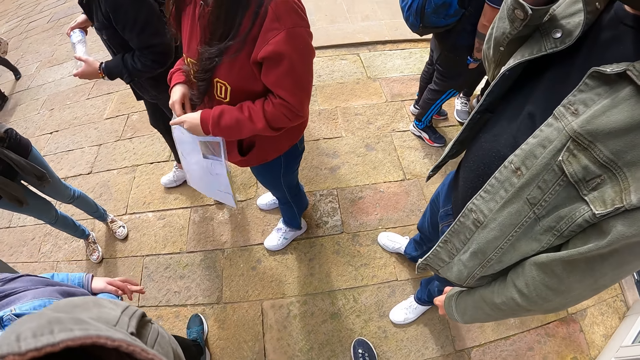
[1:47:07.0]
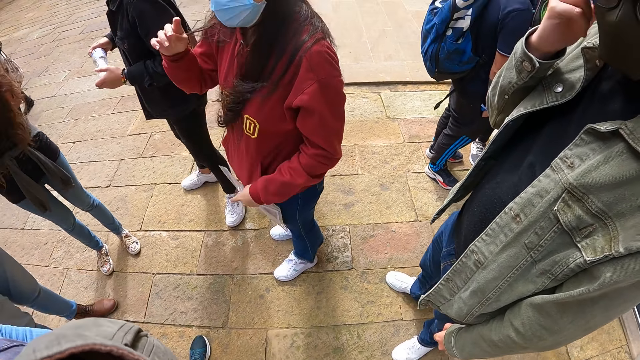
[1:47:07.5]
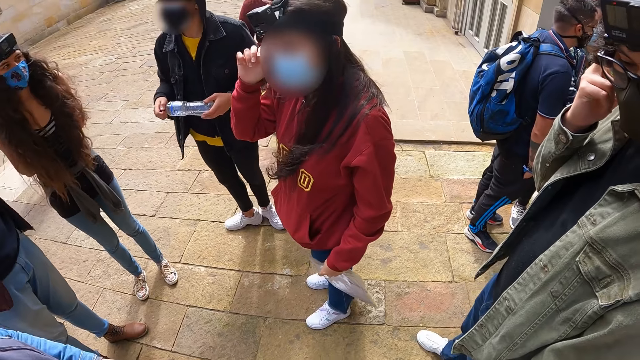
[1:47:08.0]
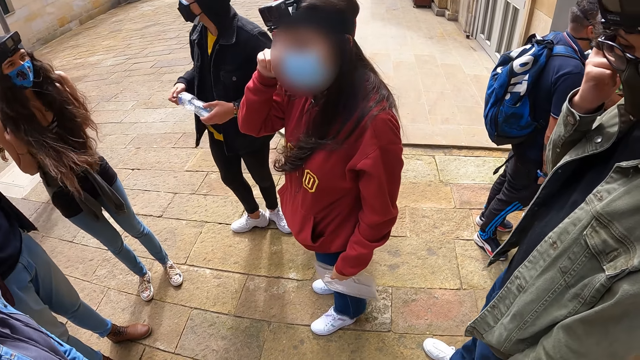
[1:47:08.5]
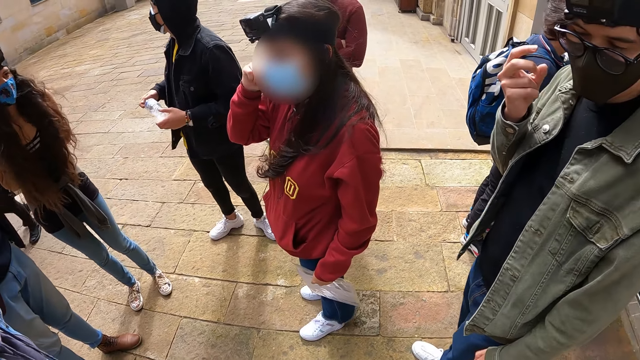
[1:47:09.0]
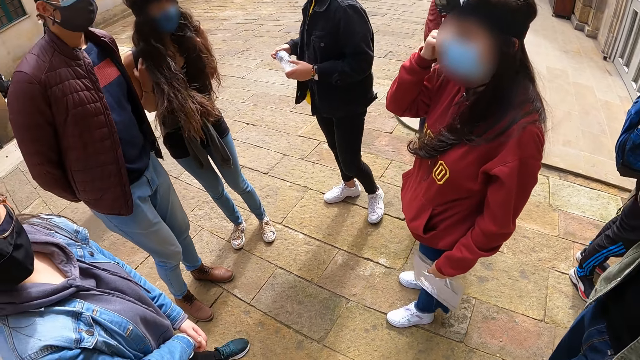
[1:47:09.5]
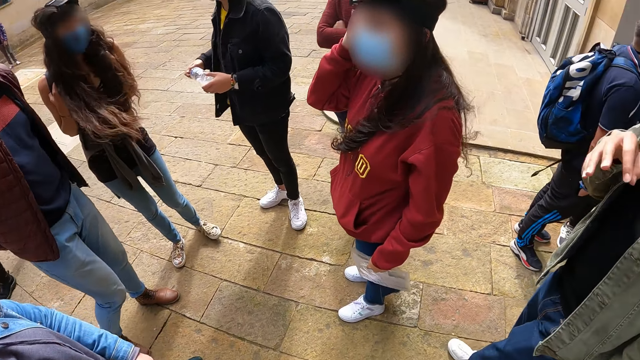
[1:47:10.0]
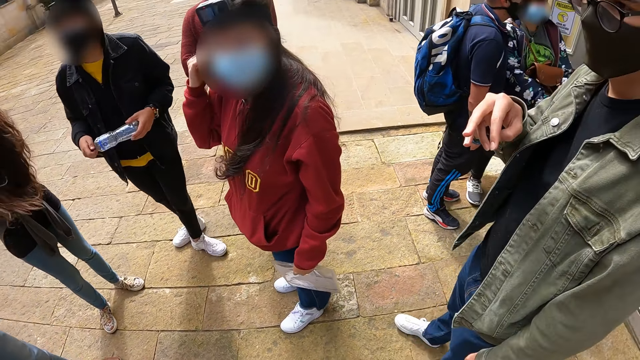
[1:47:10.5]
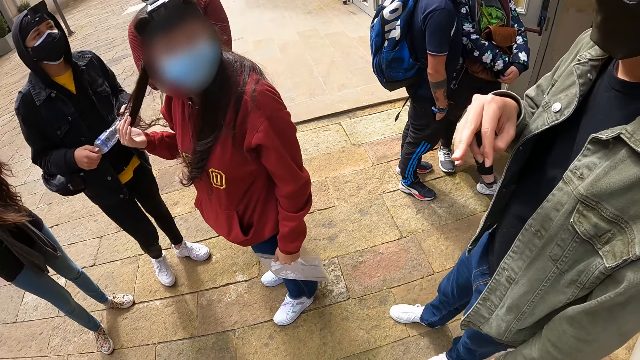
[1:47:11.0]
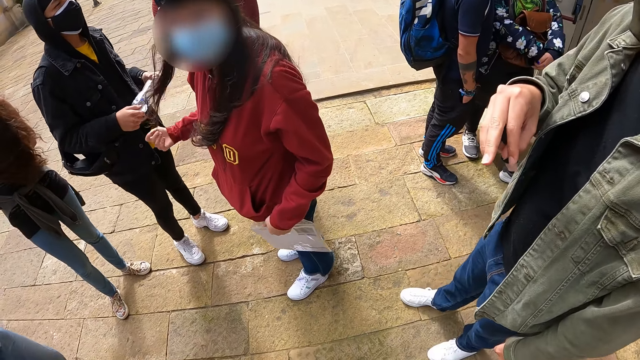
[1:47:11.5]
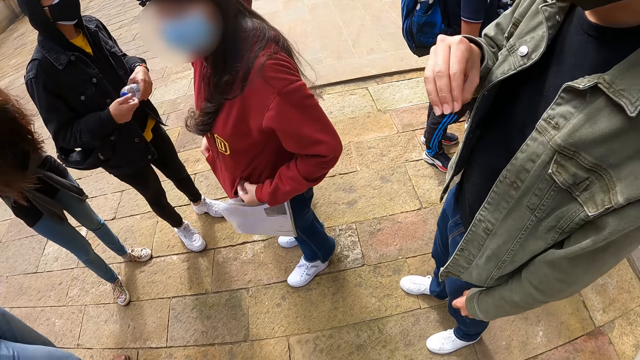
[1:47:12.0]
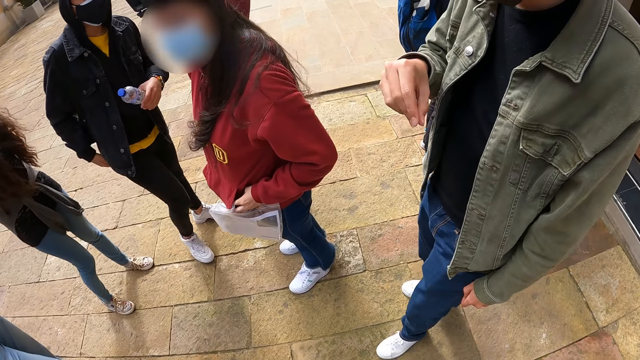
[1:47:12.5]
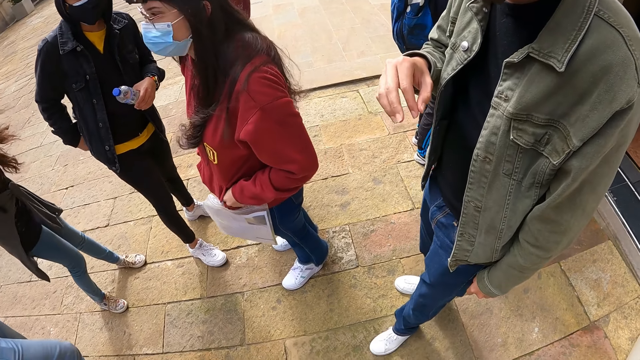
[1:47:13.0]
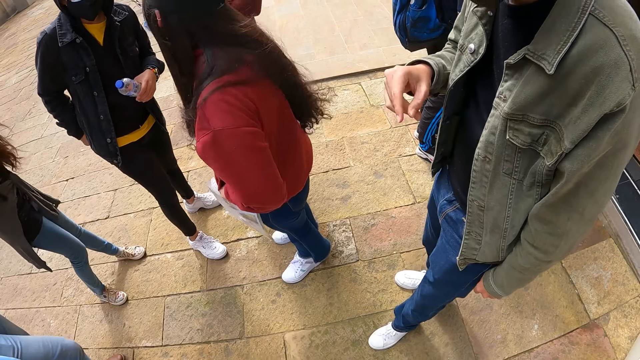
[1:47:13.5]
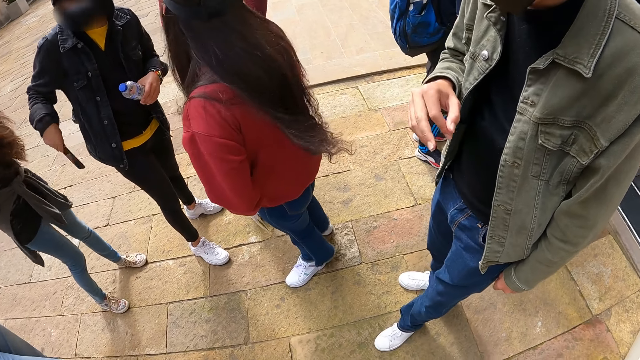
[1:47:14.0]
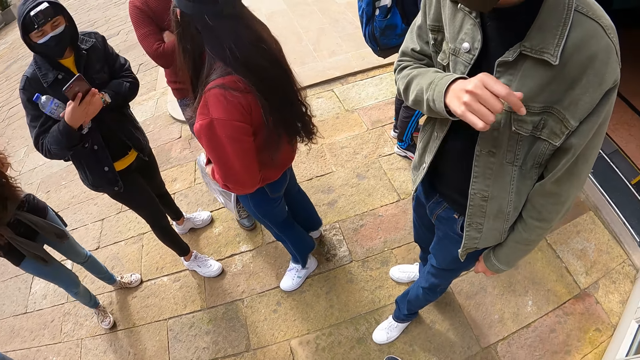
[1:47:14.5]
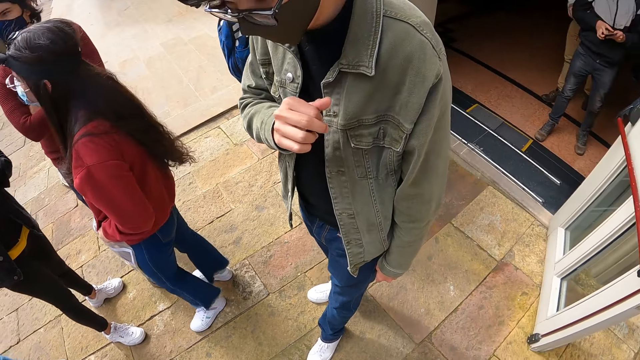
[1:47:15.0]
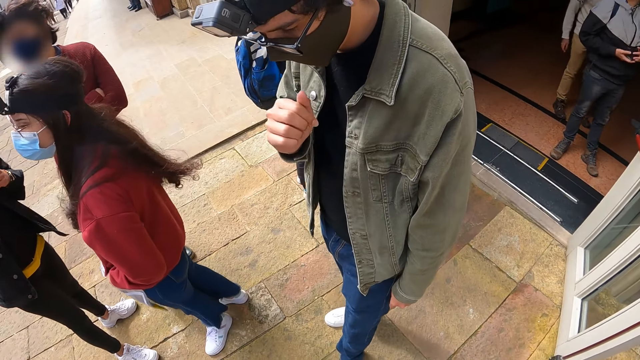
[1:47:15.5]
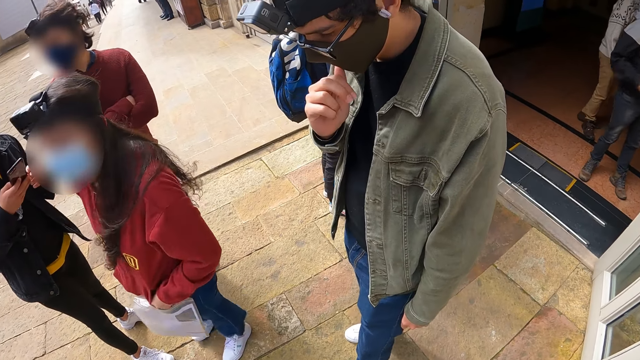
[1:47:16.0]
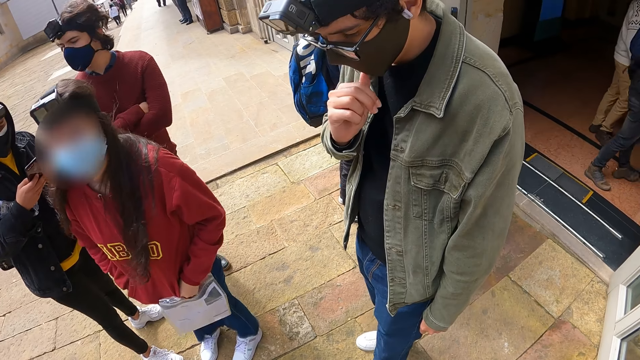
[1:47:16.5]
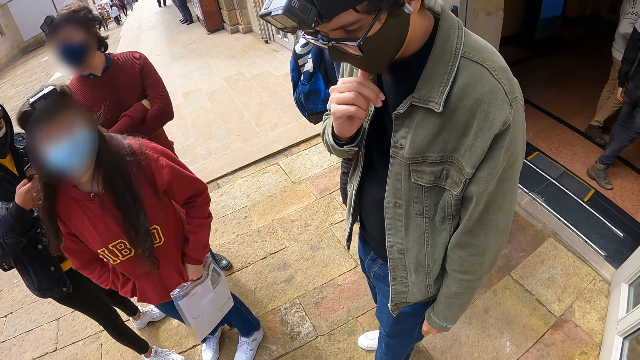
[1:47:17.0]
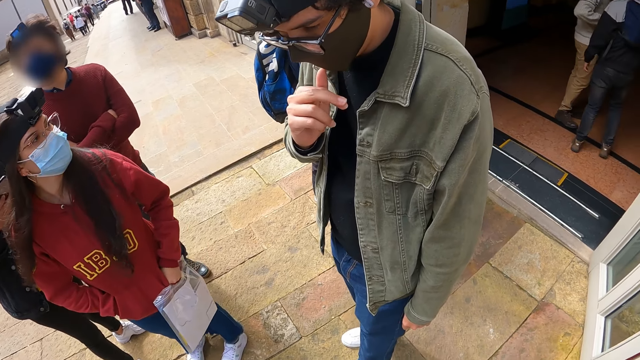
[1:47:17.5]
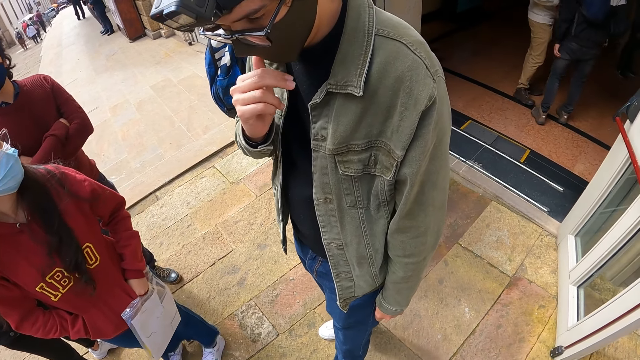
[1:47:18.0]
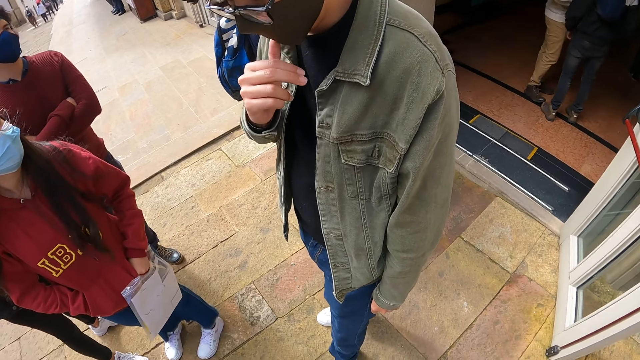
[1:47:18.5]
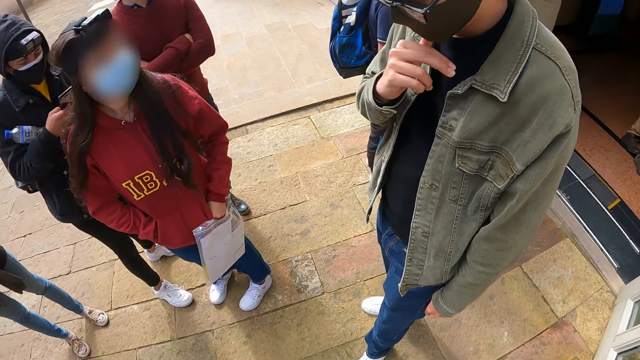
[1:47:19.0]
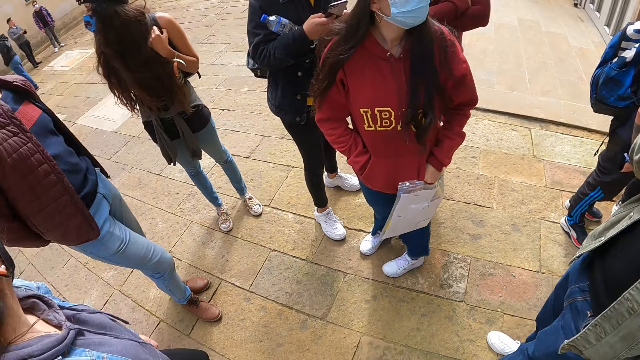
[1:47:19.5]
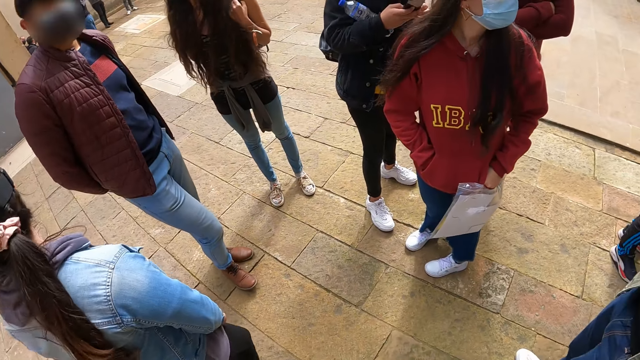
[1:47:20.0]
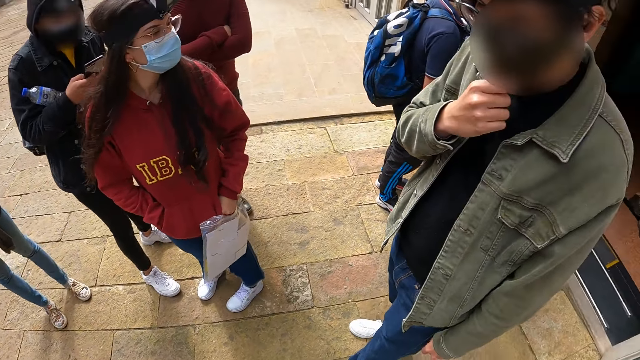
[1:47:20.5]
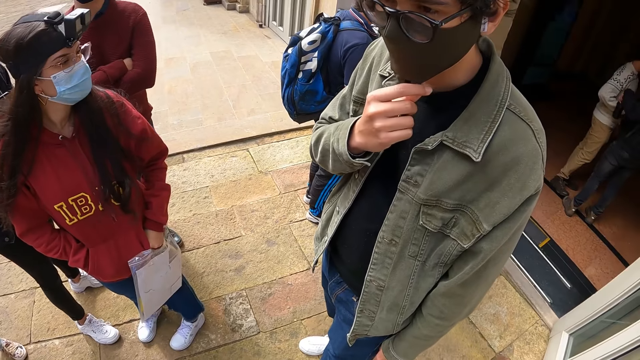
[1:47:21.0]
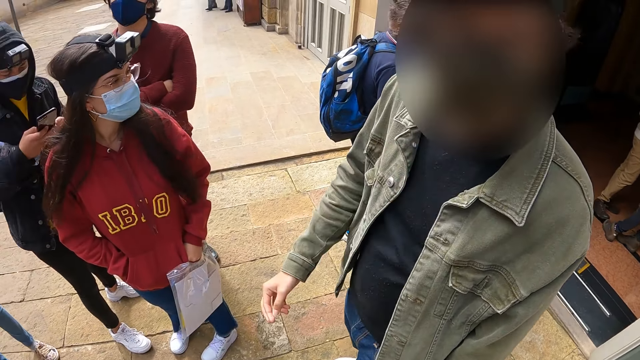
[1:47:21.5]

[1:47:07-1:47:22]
The camera wearer looks around. A woman touches the hair. The camera wearer looks at a man. Another woman picks up the phone. The man touches the mask. The camera wearer looks around.

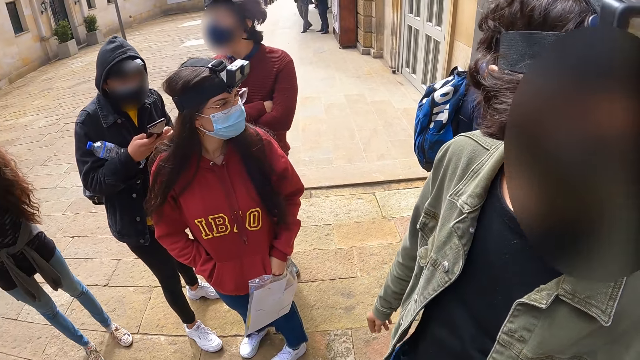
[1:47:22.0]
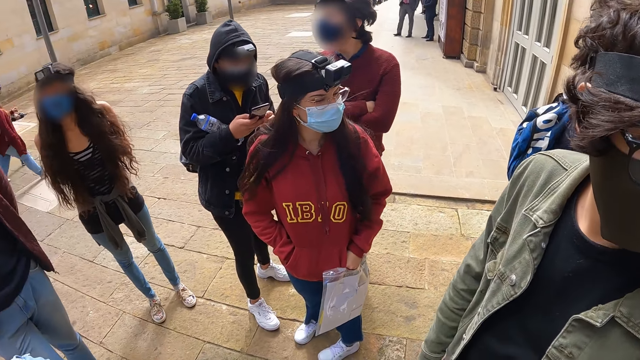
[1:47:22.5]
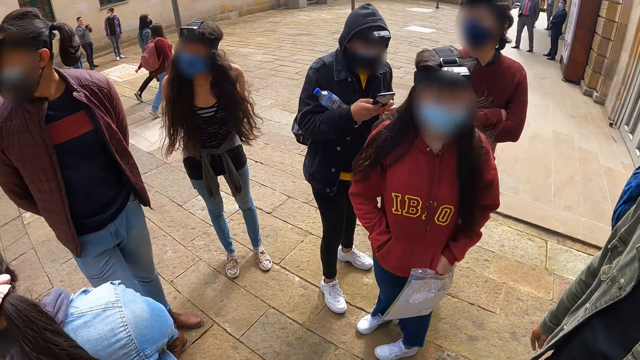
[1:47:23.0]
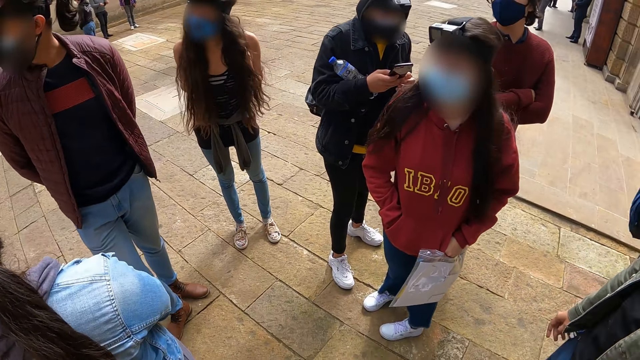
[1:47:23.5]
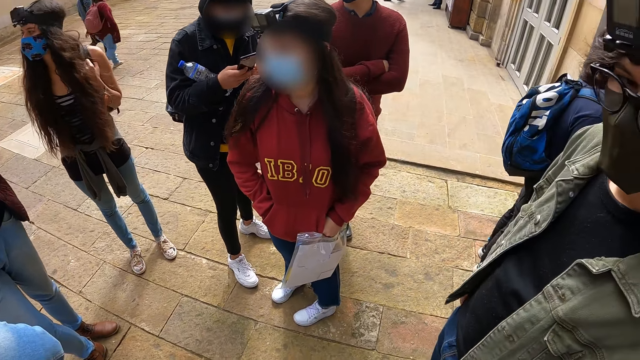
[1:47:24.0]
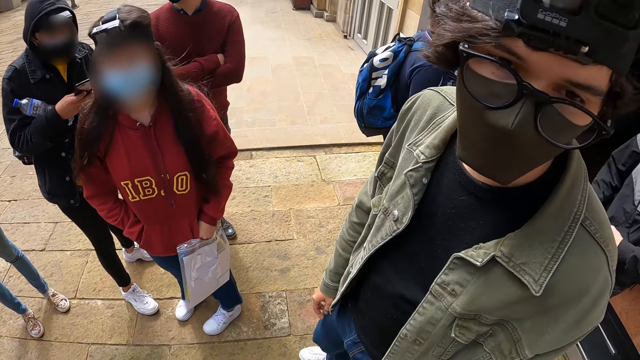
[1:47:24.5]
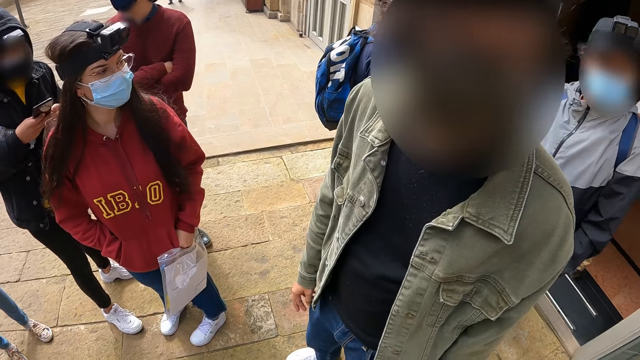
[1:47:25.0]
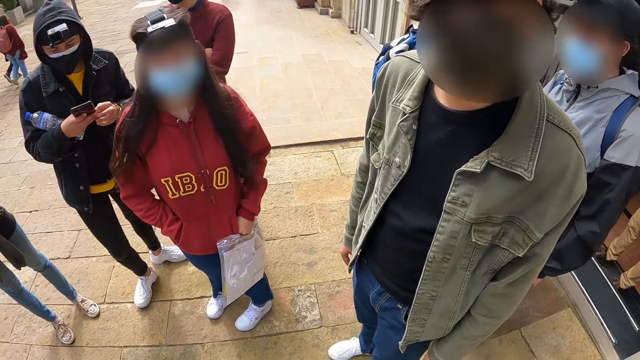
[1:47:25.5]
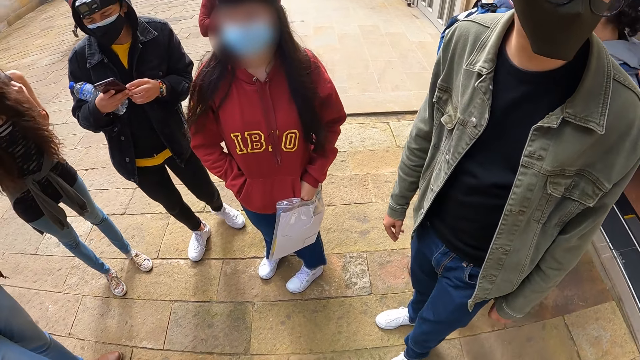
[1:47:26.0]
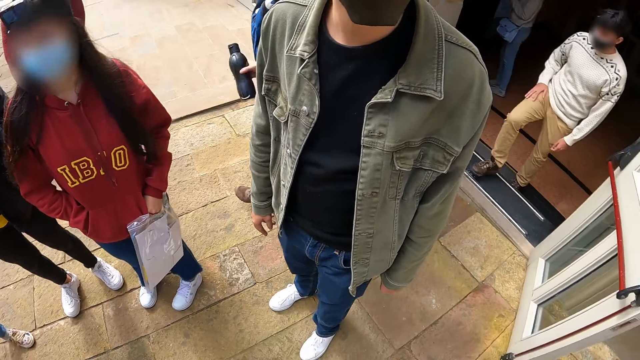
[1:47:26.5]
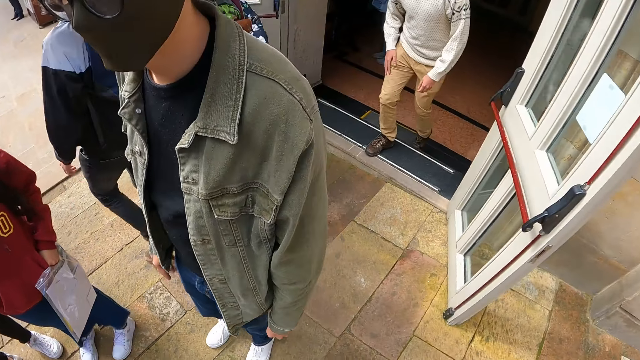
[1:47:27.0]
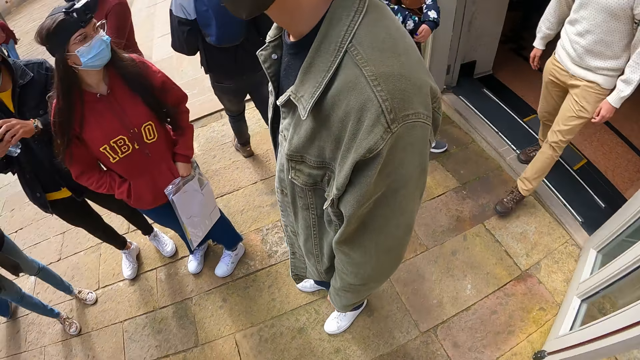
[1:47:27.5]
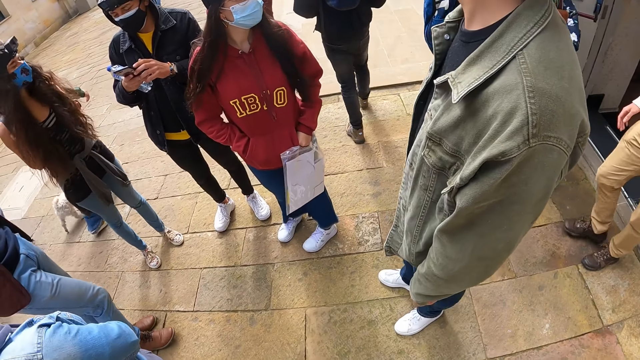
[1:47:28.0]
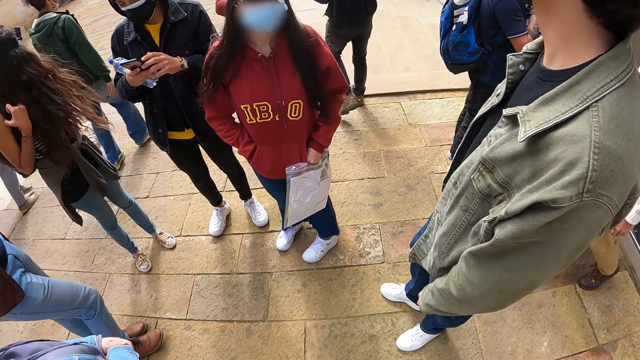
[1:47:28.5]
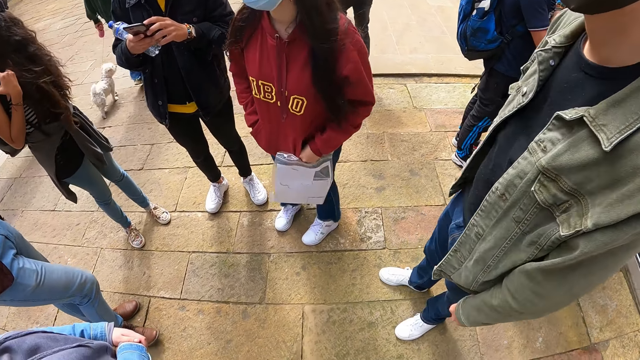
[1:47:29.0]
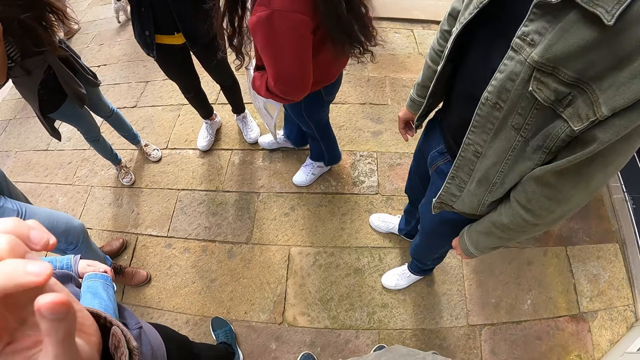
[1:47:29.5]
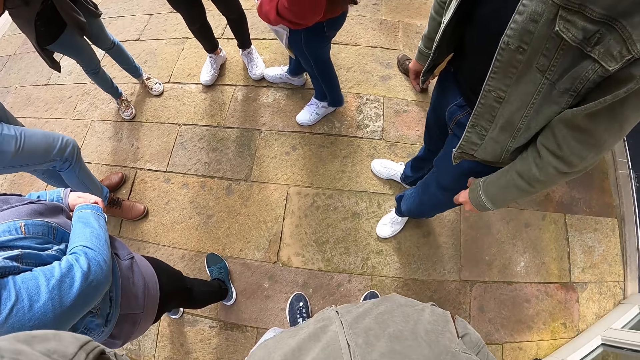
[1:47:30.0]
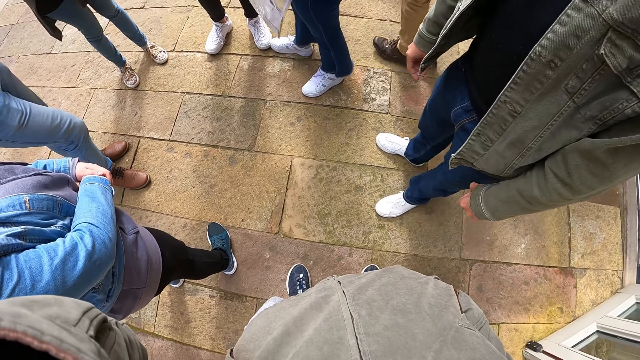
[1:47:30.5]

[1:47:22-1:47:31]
The camera wearer touches on the head with the left hand.
